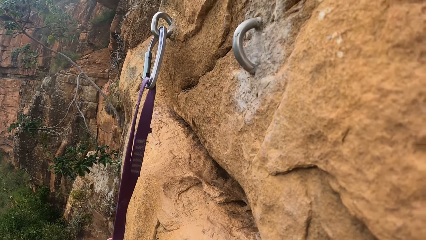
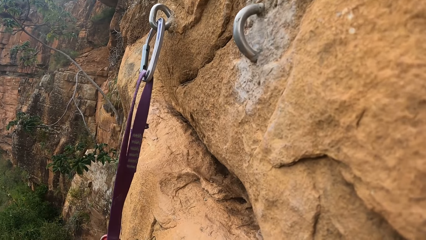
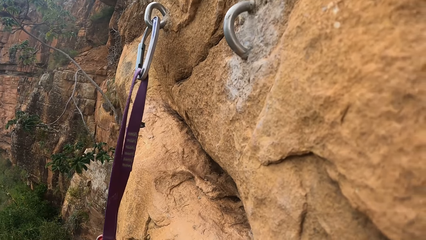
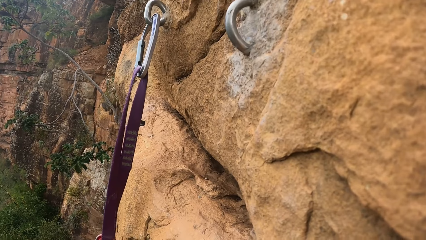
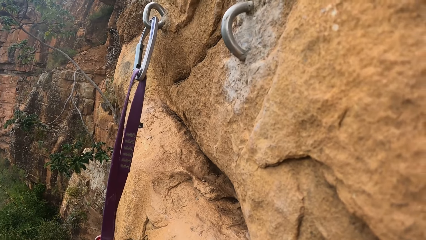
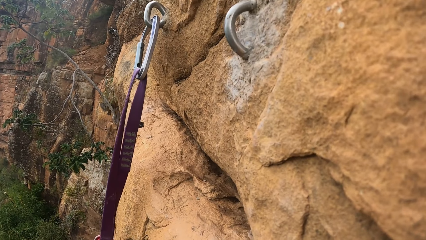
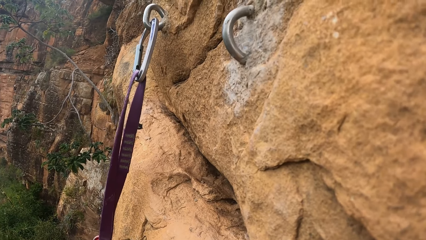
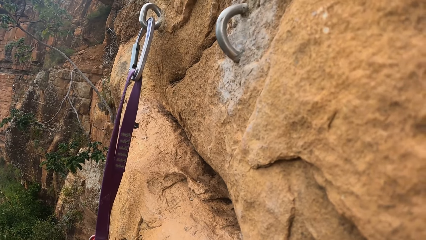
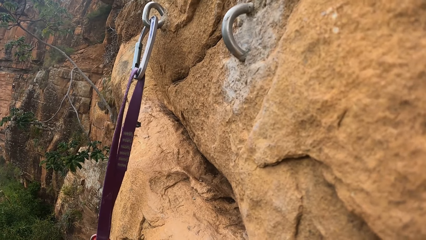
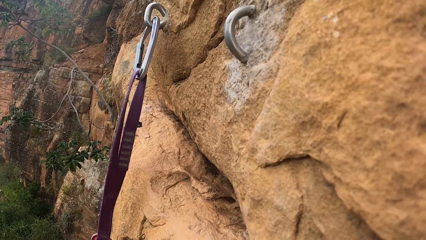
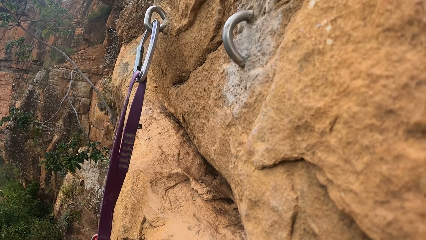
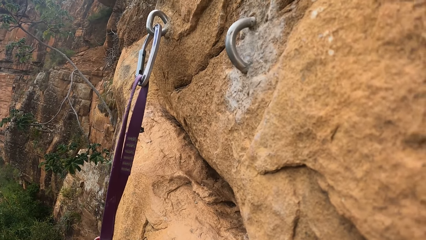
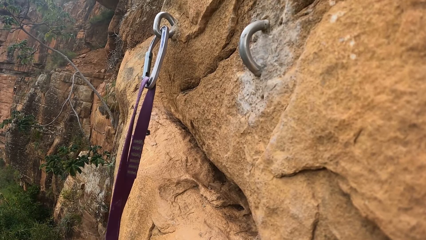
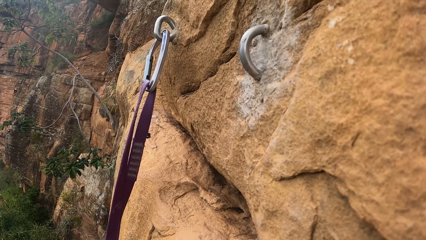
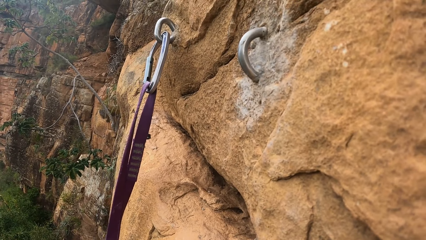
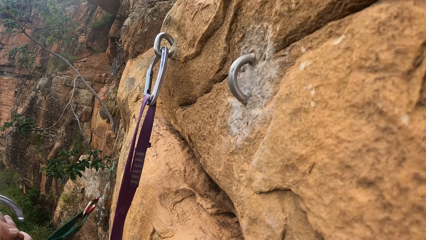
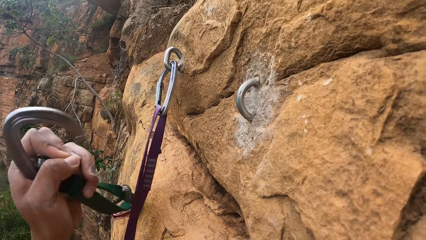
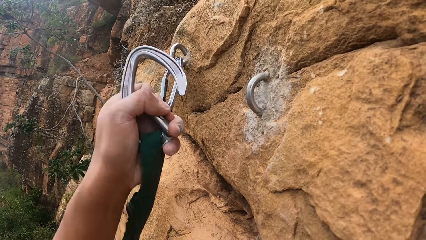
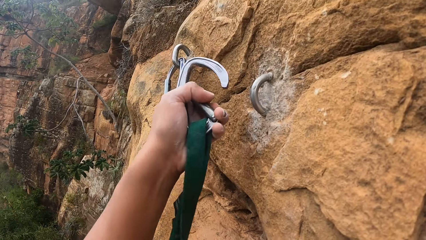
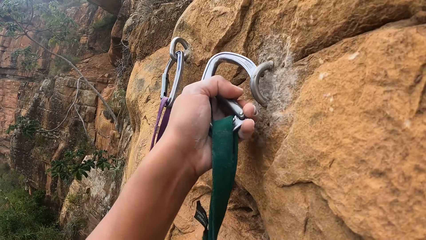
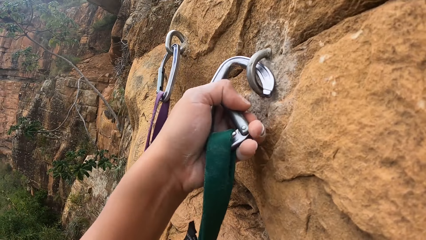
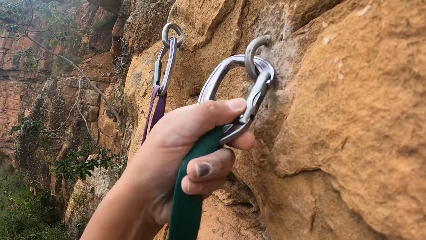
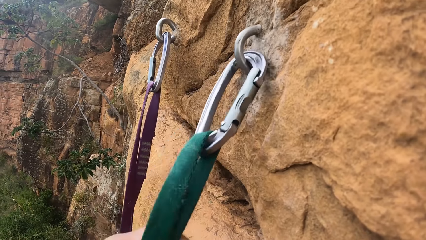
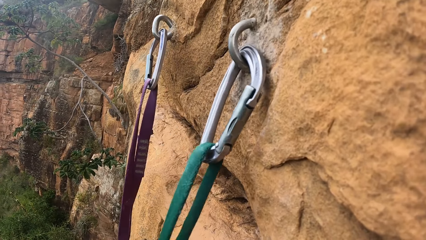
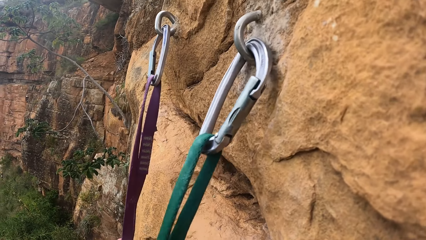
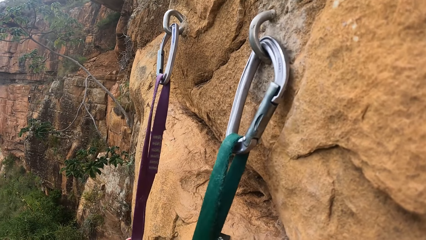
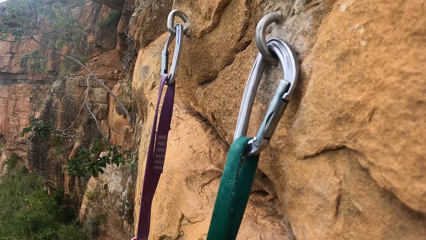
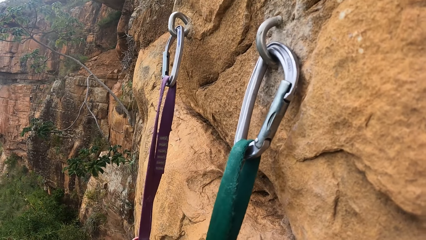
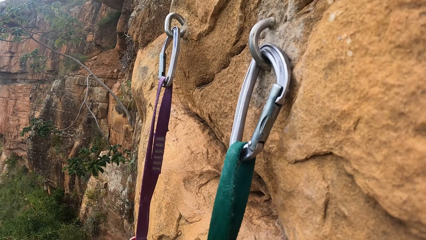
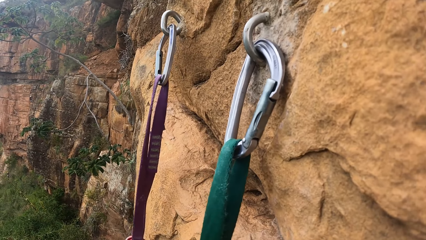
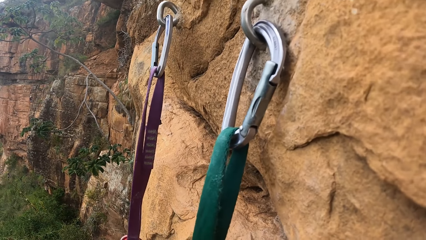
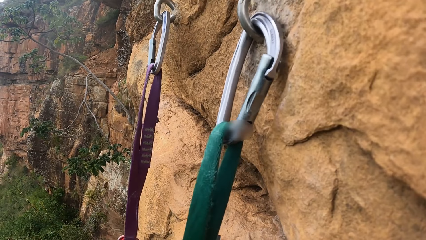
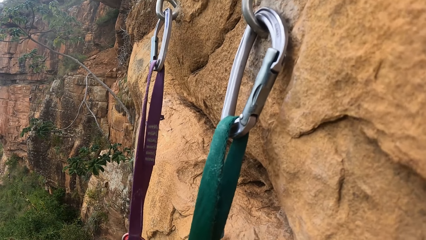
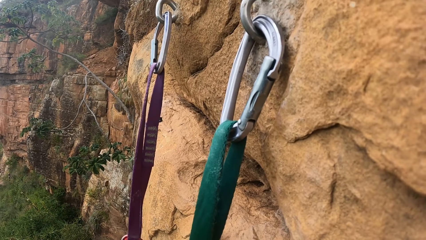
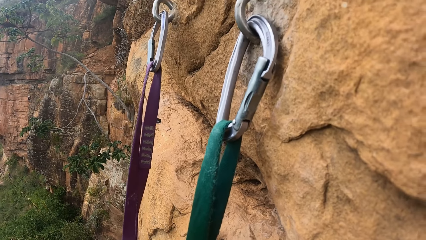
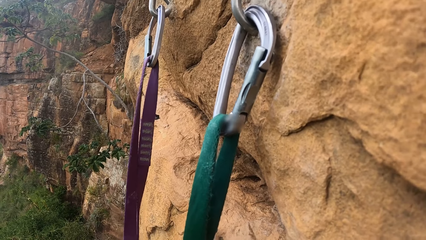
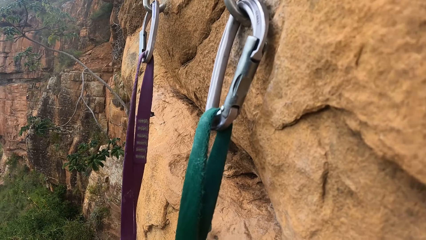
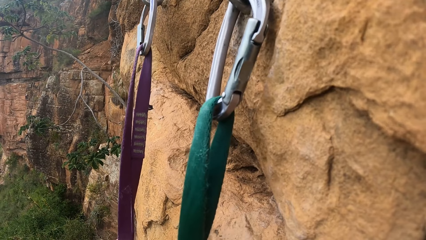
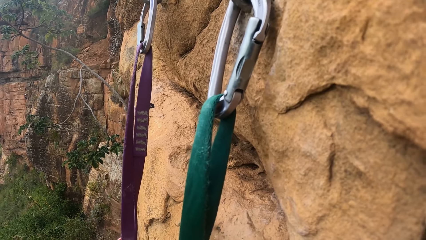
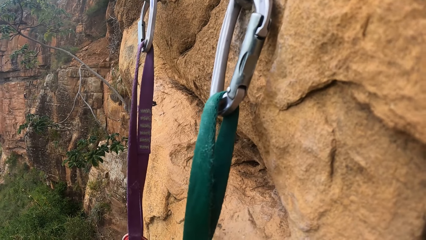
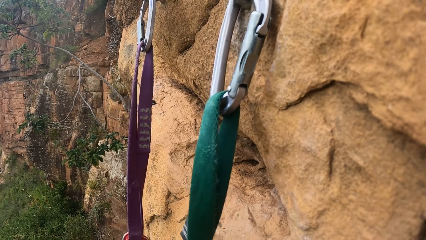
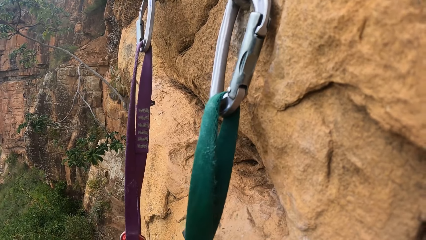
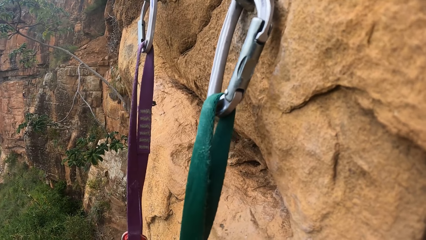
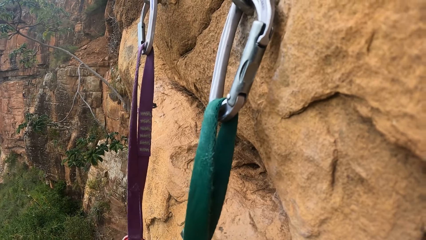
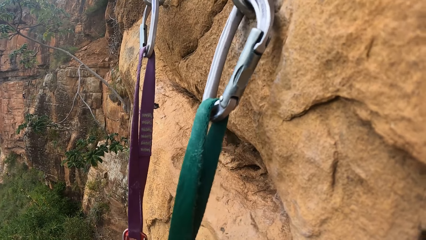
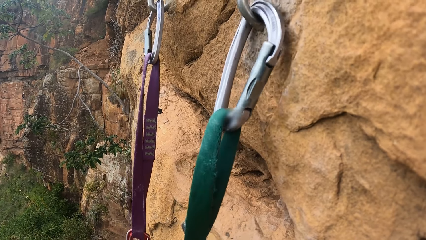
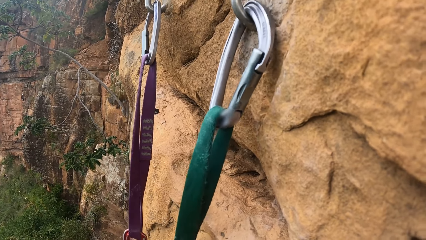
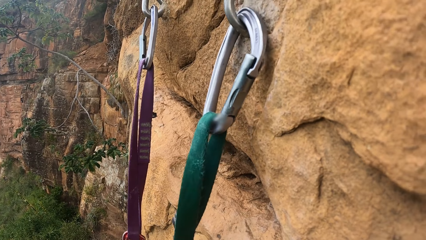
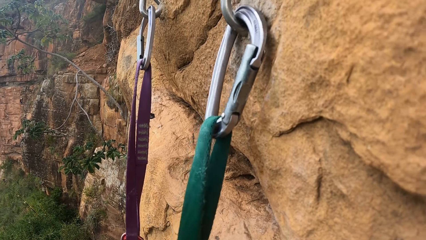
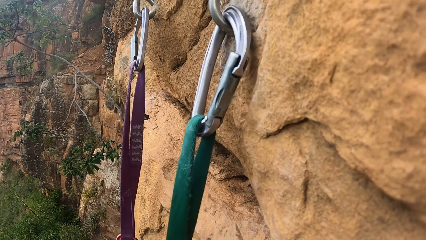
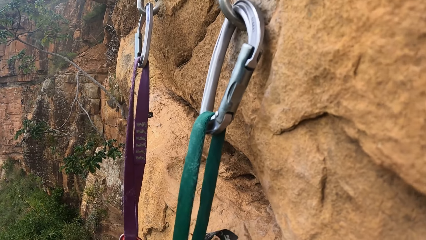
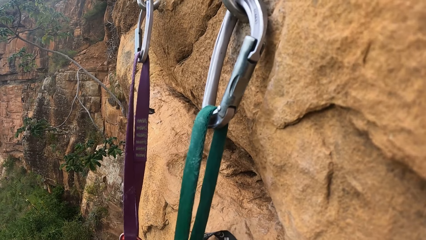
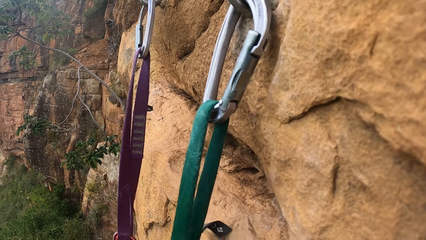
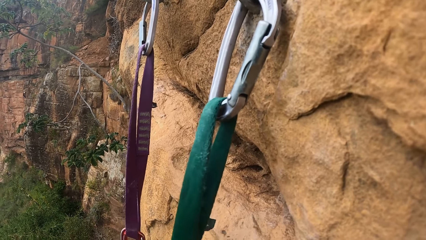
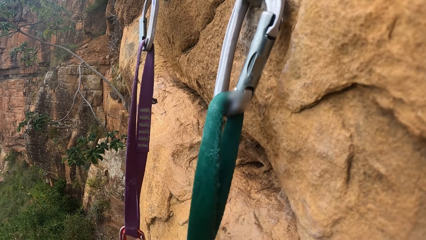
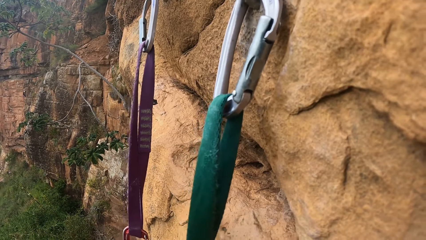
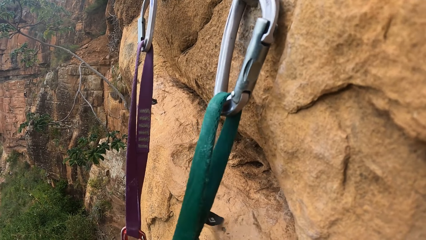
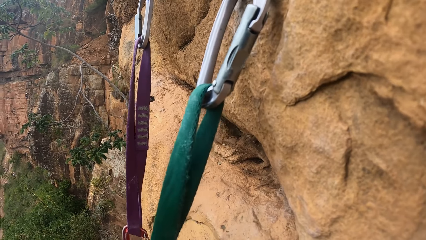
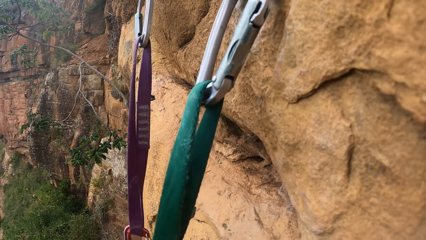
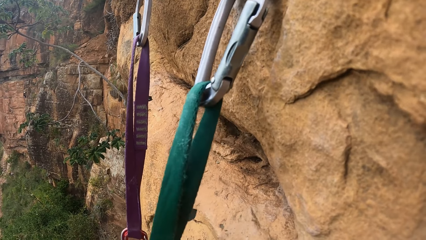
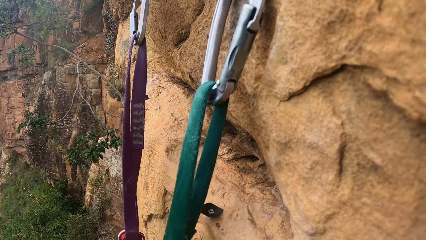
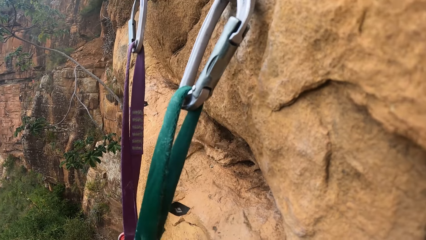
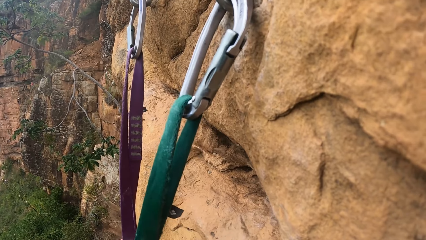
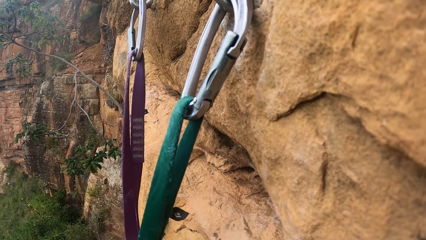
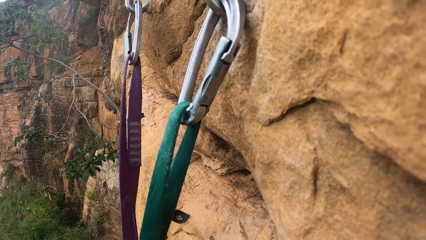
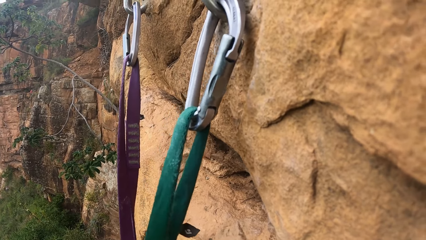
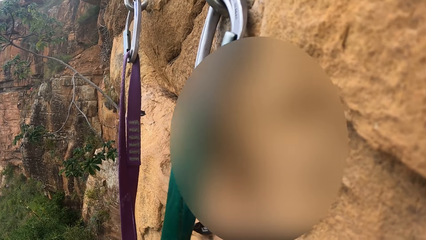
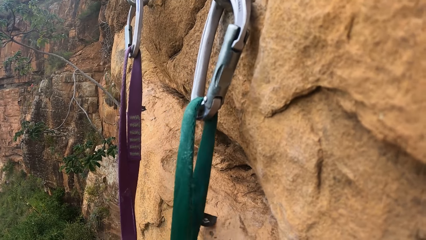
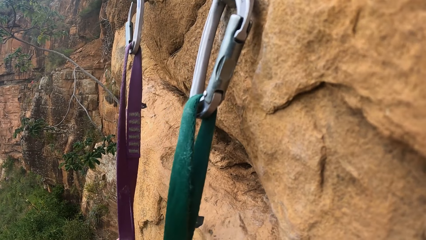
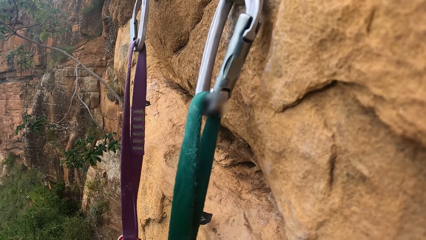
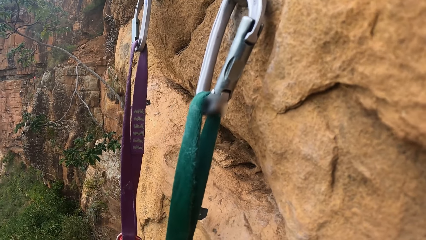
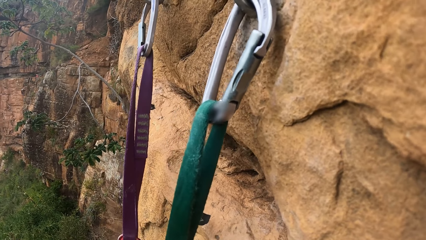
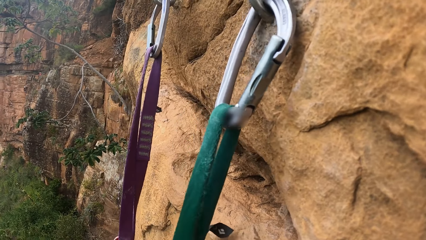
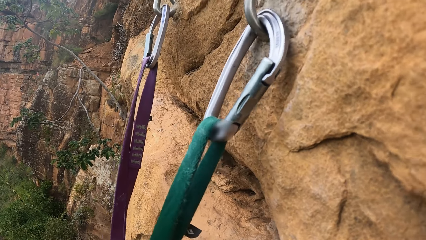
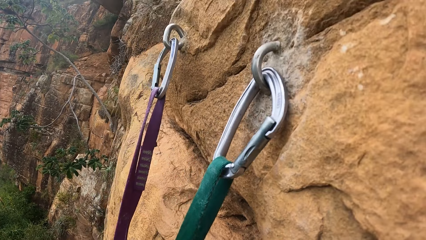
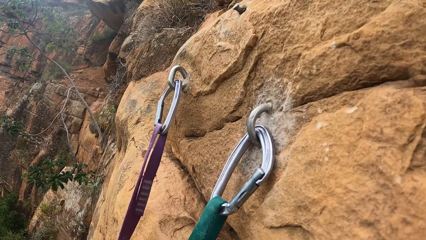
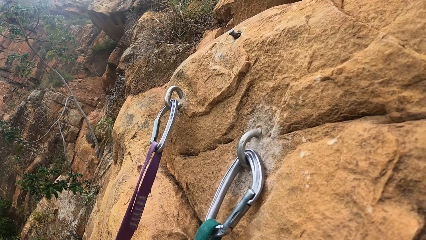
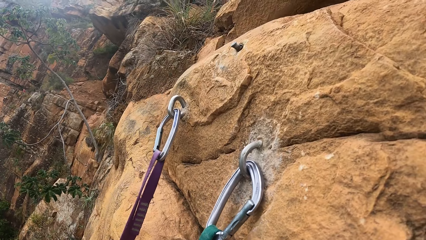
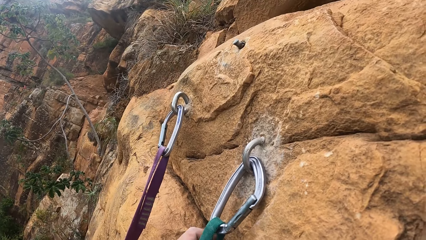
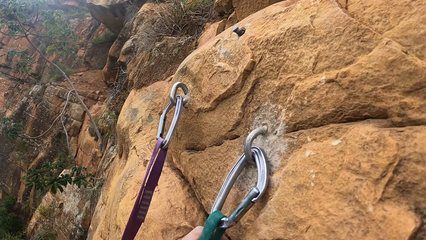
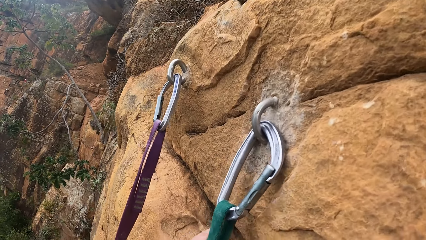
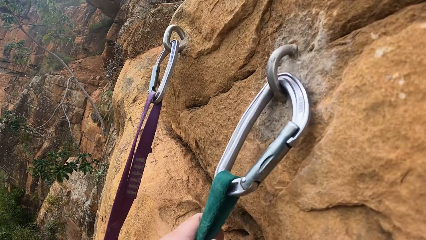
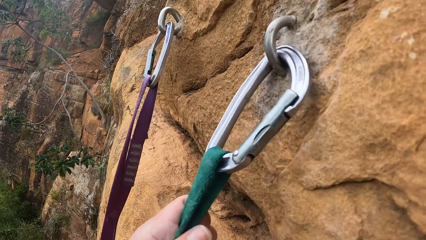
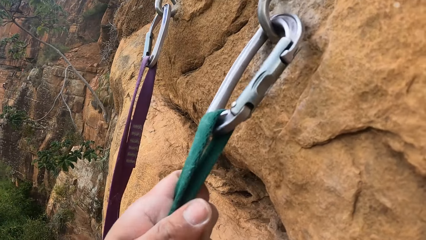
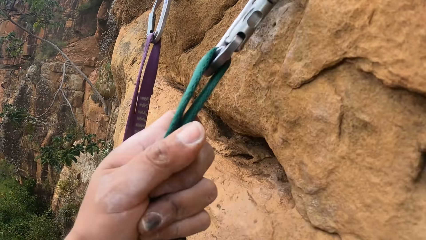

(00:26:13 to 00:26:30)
The camera wearer stares. They put the carabiner in the rock hook. They stare. They pull the strap.
